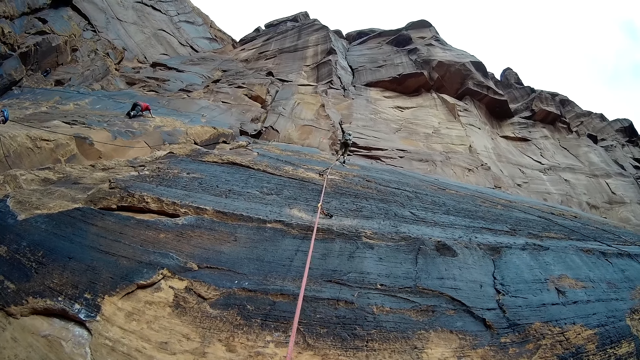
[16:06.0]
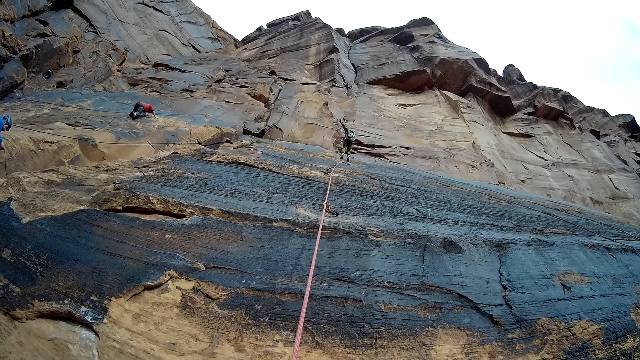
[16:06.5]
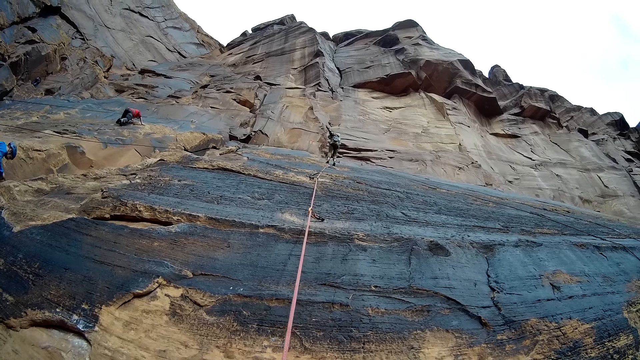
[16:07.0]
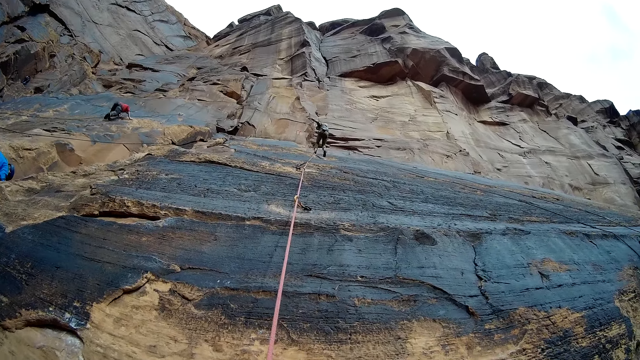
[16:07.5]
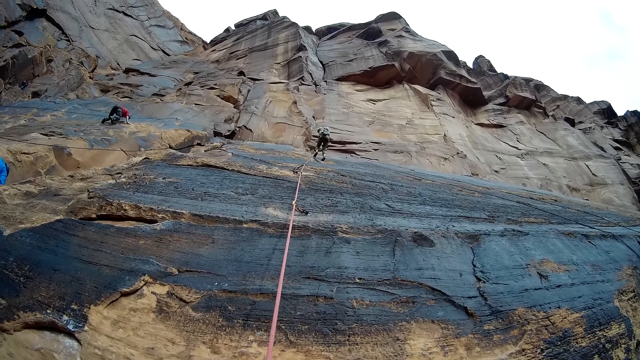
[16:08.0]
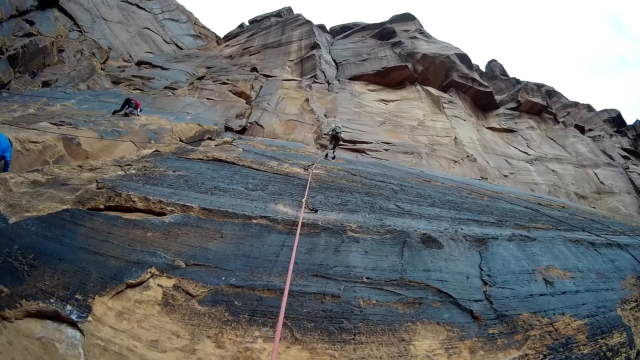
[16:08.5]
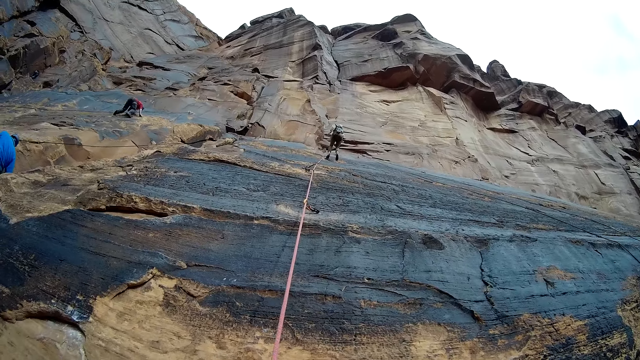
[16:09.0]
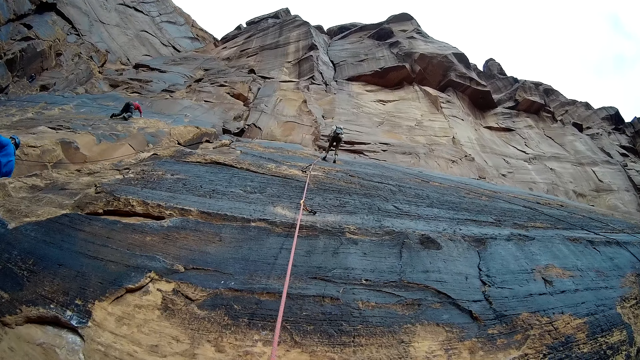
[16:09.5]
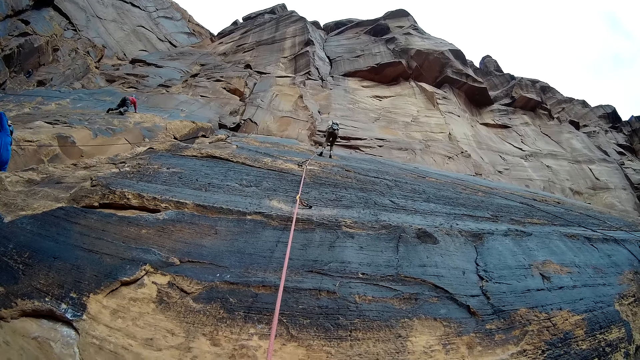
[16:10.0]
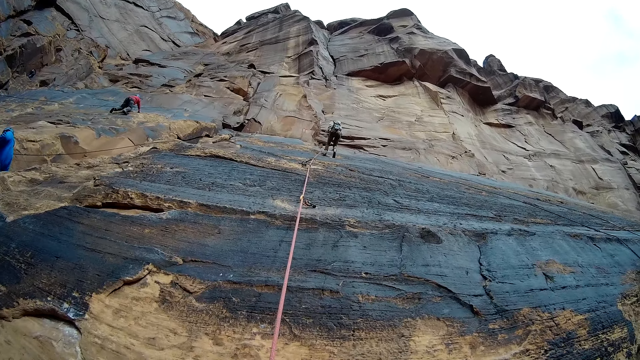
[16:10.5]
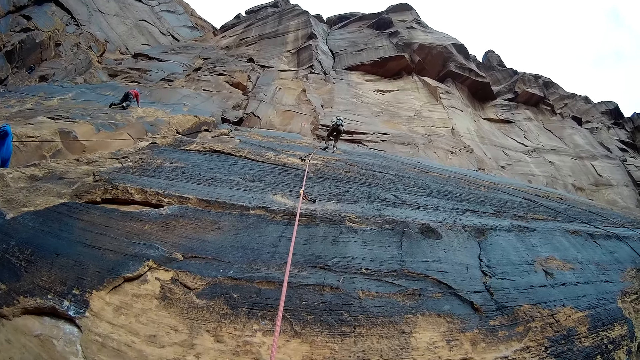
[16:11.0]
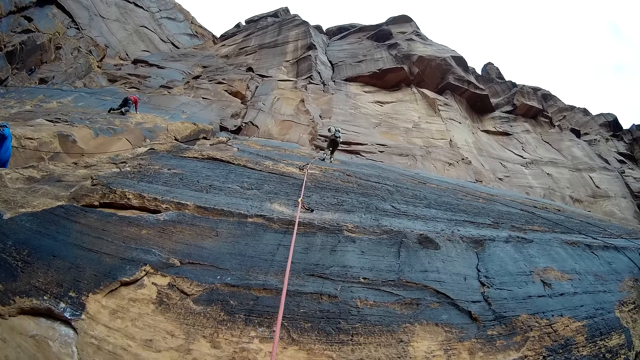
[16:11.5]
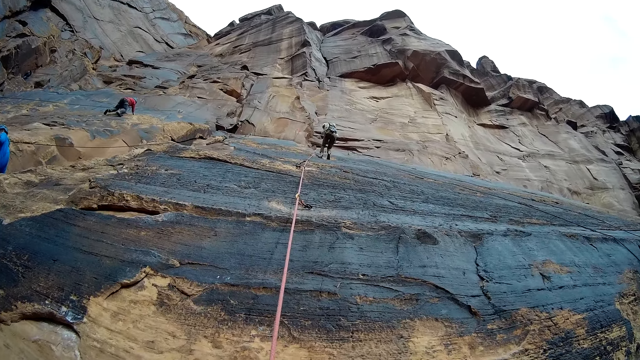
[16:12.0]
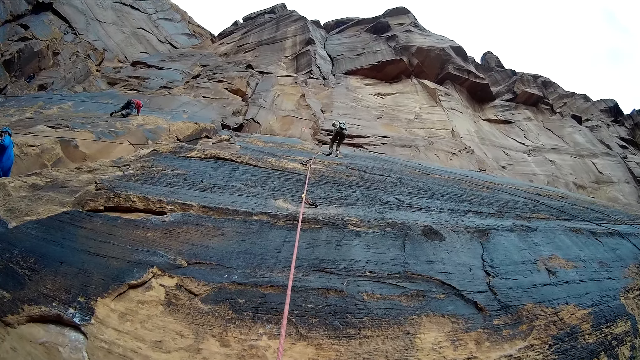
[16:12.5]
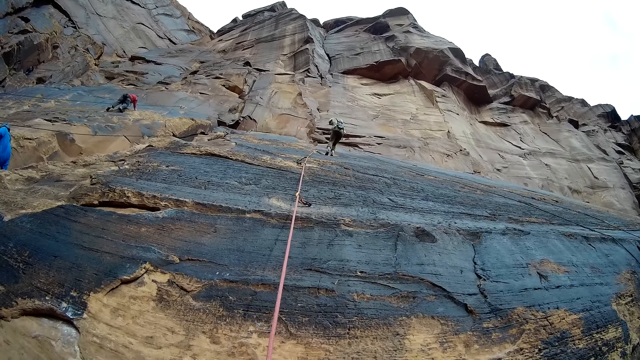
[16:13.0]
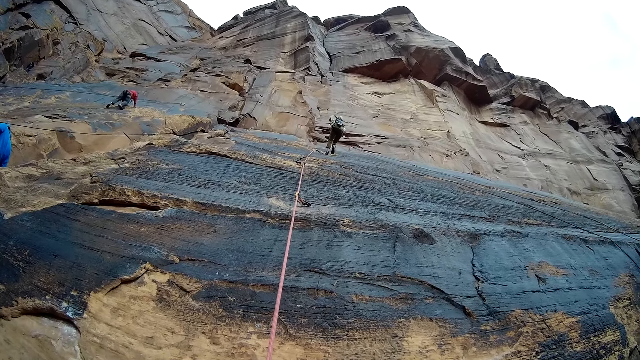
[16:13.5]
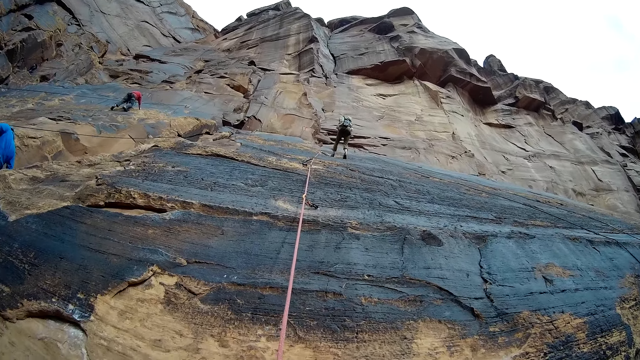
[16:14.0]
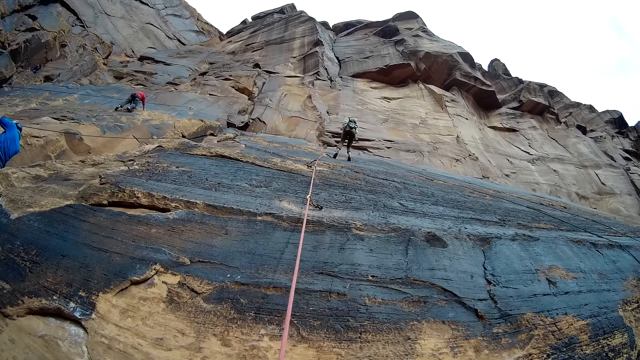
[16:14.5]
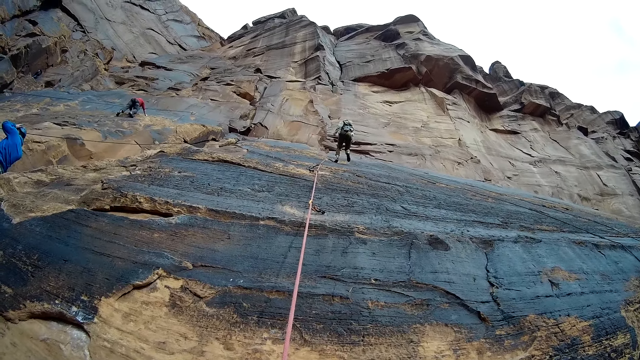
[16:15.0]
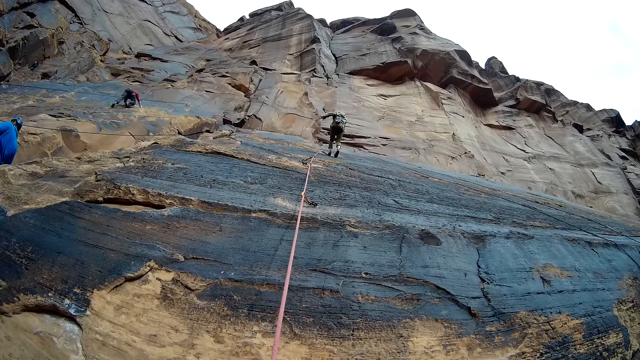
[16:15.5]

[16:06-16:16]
The man climbs down the mountain and steps backwards.

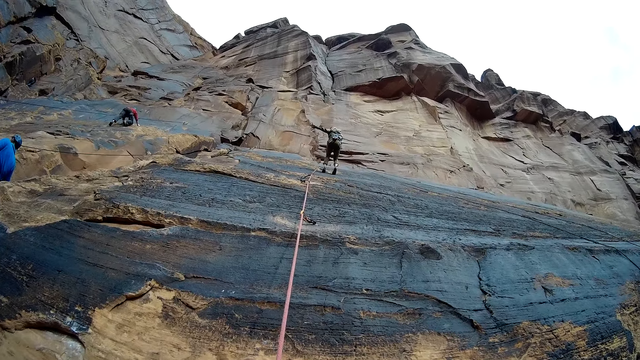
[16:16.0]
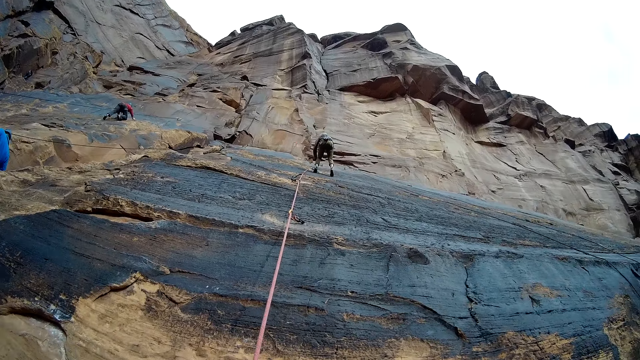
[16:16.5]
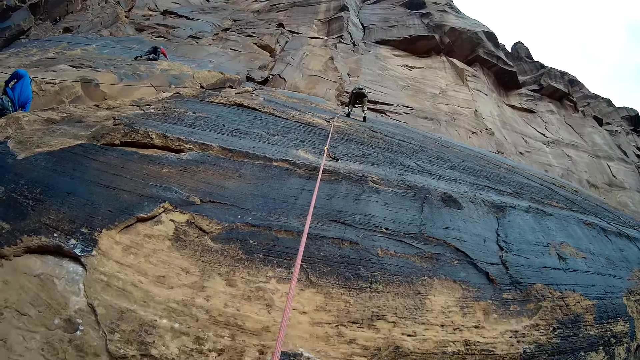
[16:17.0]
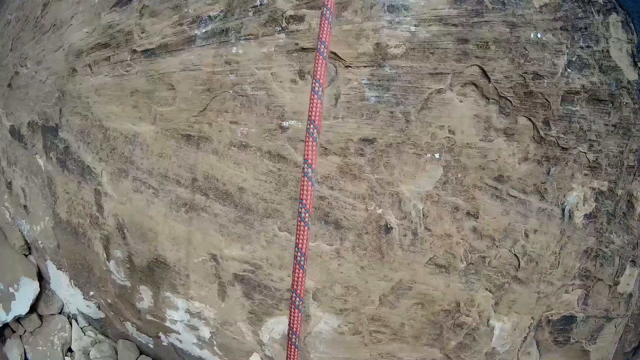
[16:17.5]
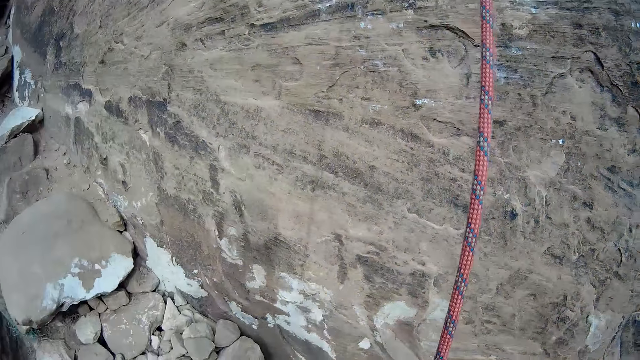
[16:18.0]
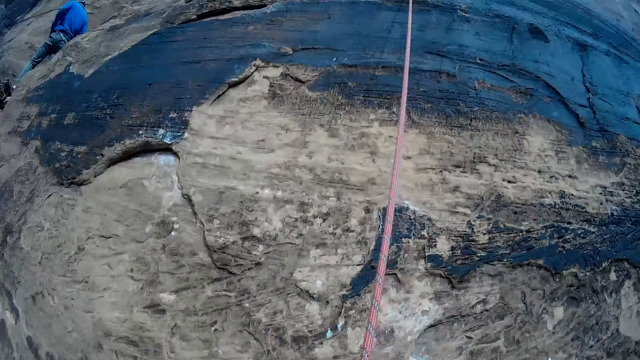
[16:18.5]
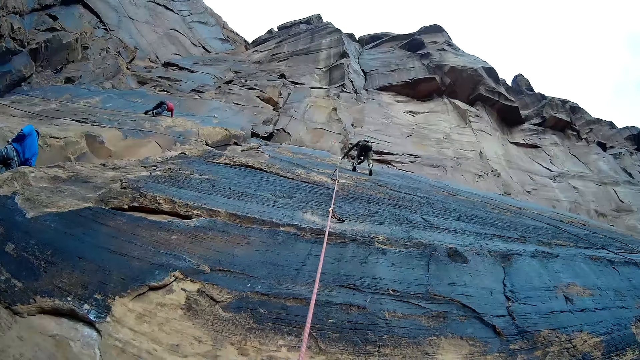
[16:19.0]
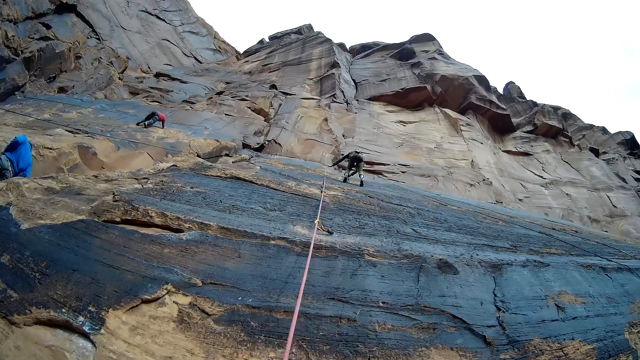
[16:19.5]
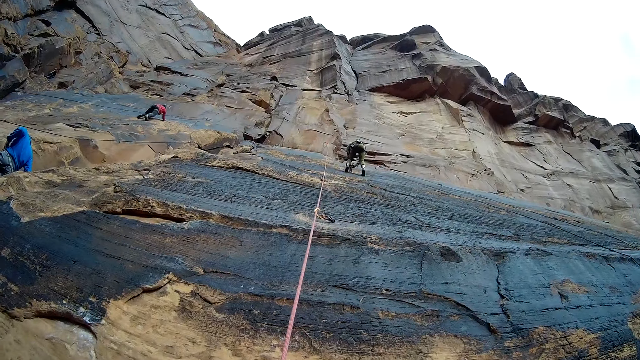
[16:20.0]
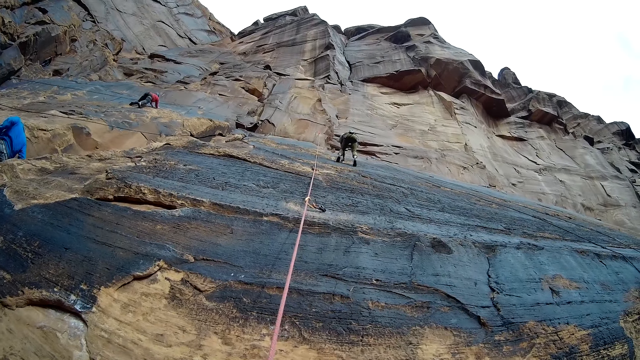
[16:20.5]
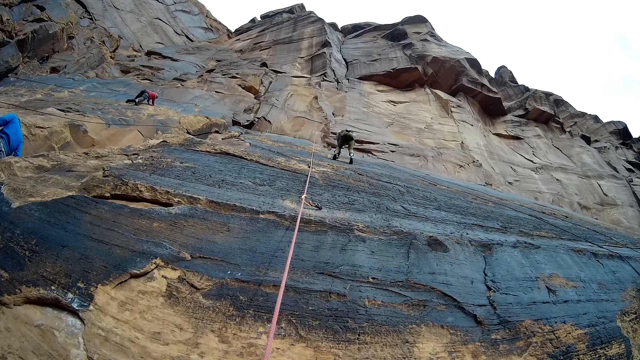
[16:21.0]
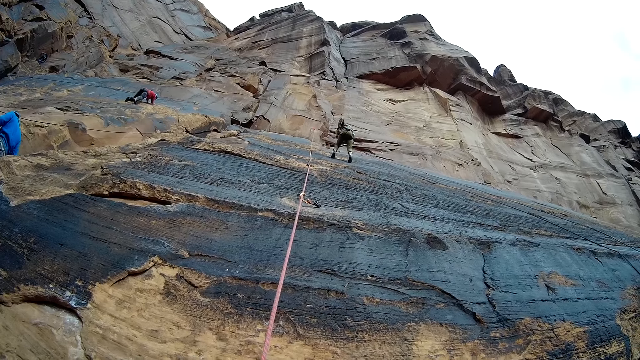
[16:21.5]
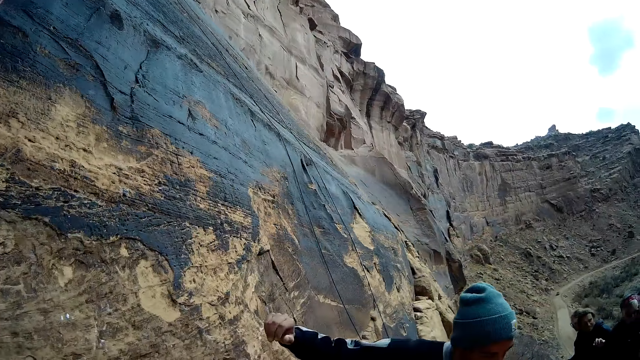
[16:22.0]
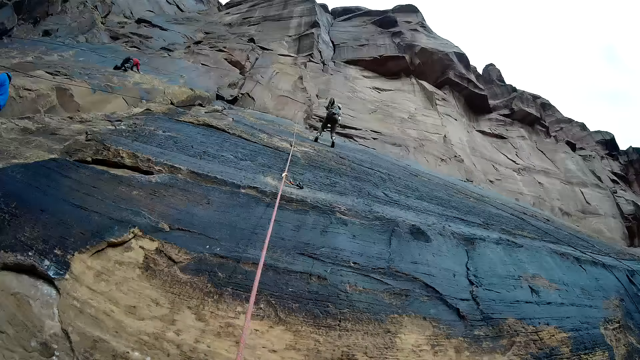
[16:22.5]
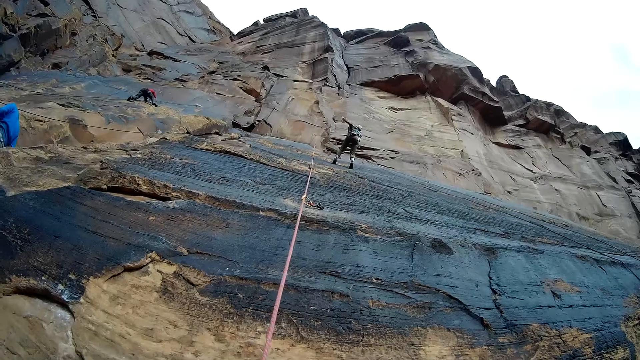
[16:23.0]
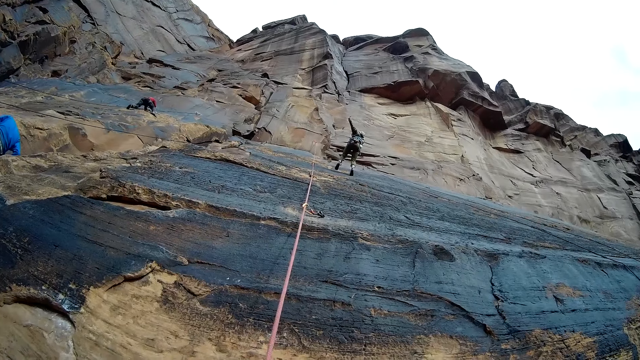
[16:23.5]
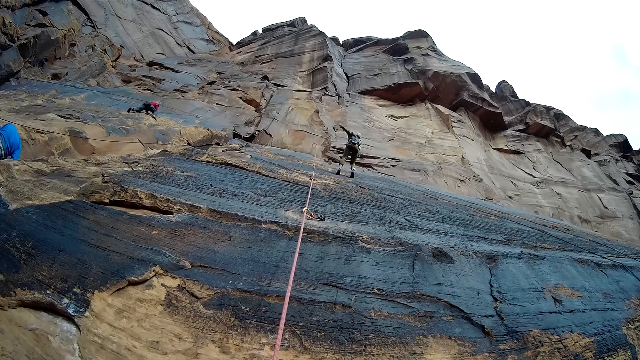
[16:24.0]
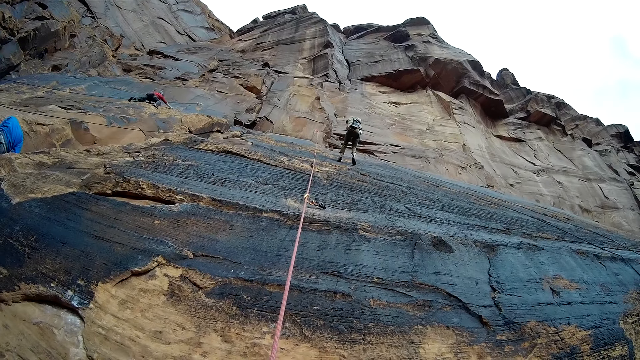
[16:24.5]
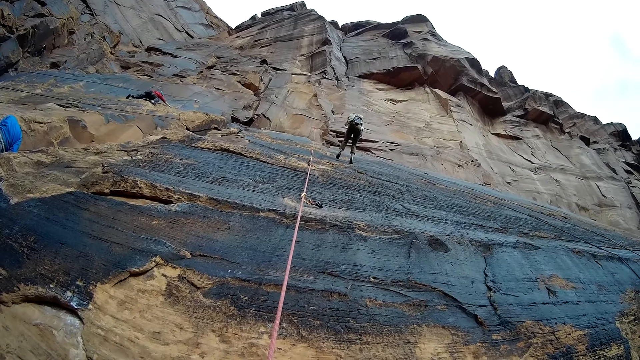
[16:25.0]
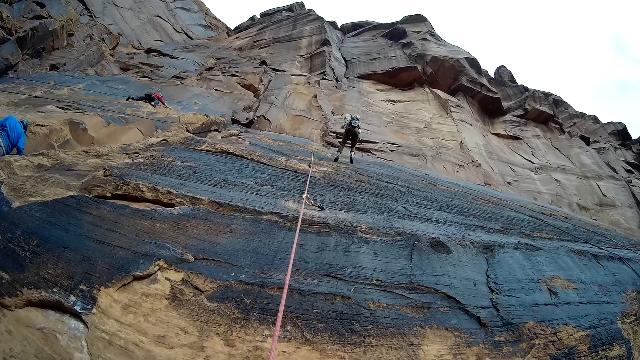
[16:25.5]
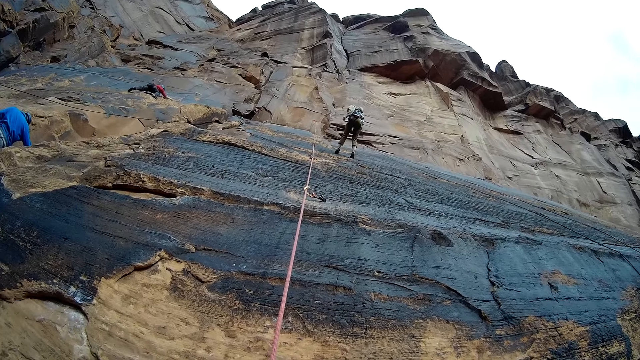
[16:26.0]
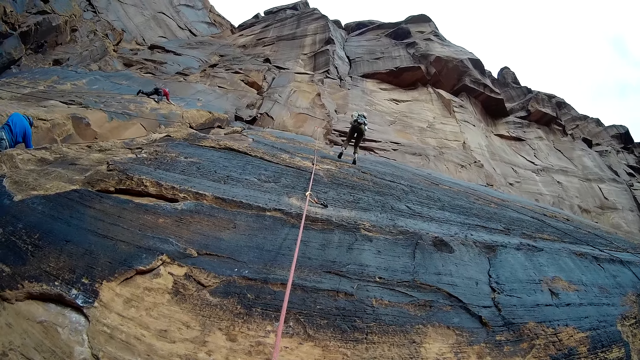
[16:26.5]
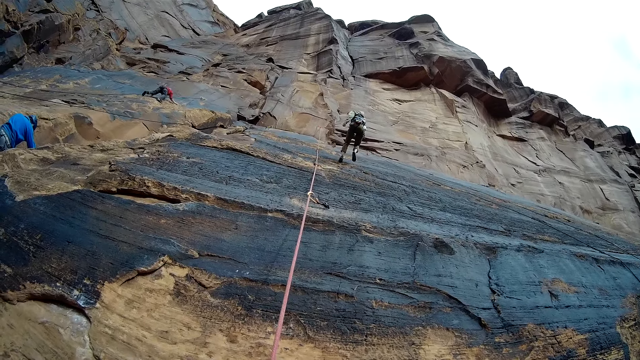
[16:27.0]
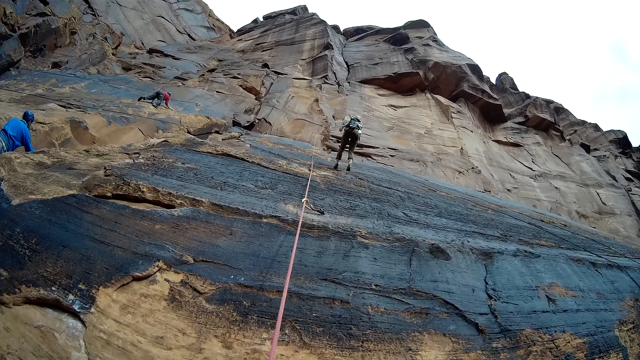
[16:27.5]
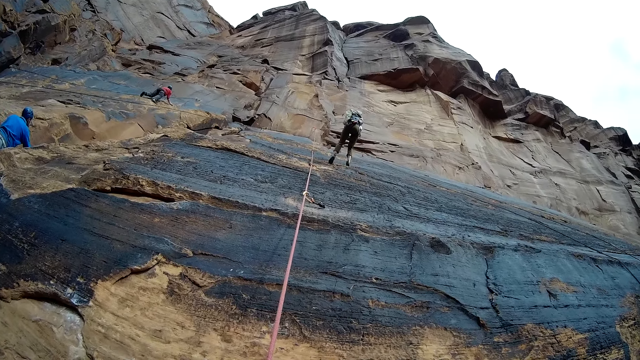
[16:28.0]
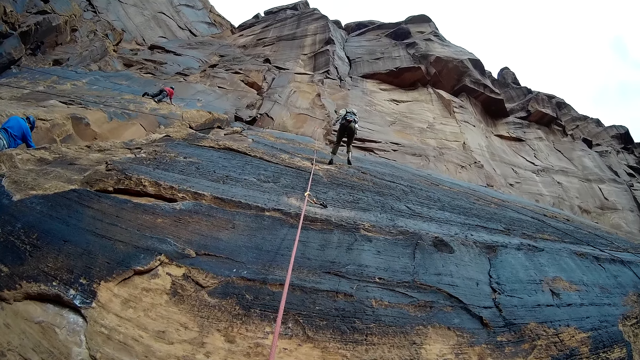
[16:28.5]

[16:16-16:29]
The camera wearer looks around. A man adjusts the camera wearer's rope with his left hand. The camera wearer looks sideways. The man does something and climbs down the mountain.
